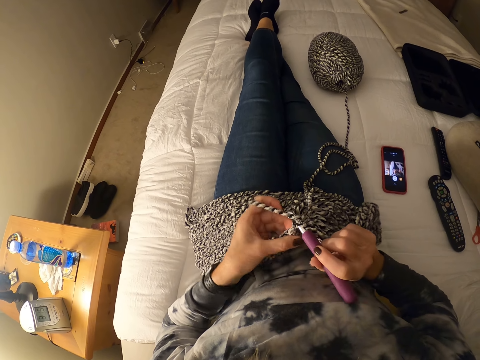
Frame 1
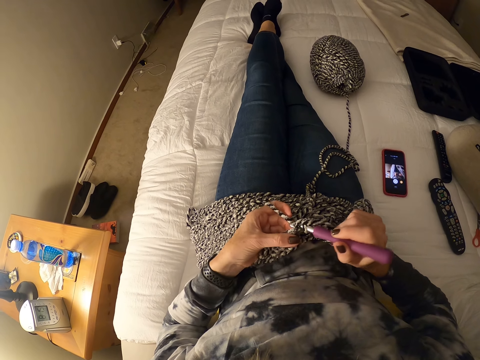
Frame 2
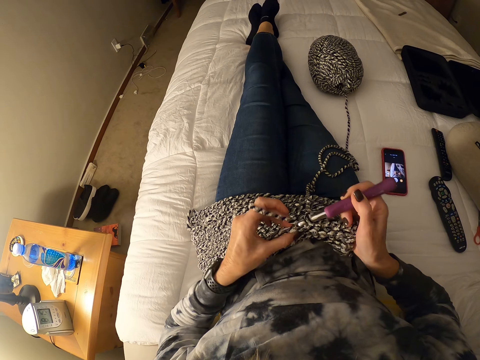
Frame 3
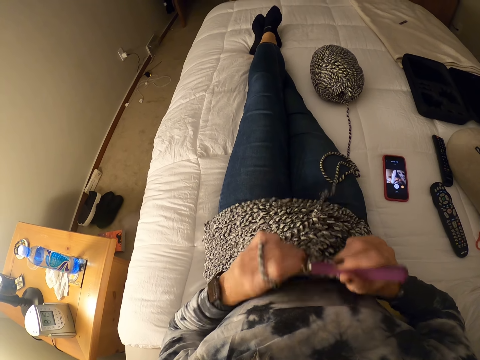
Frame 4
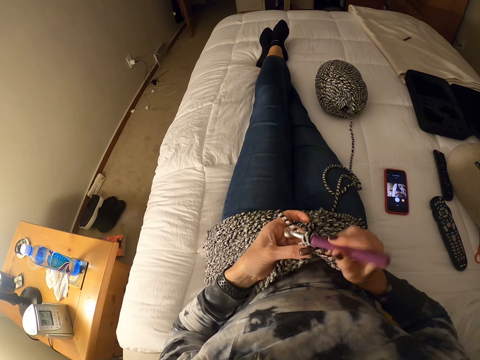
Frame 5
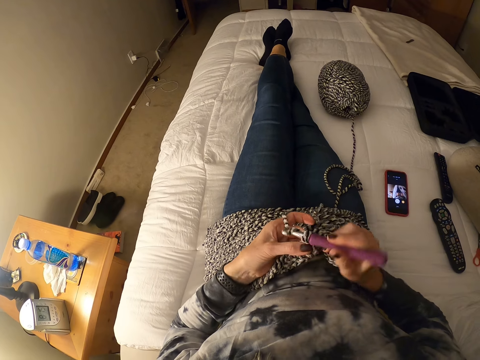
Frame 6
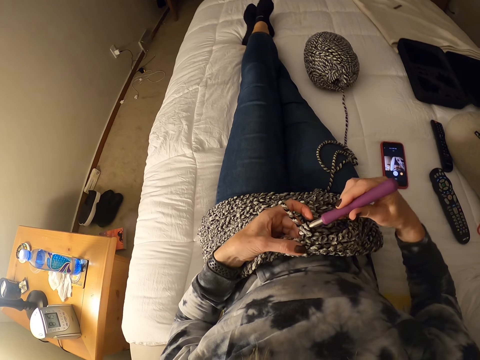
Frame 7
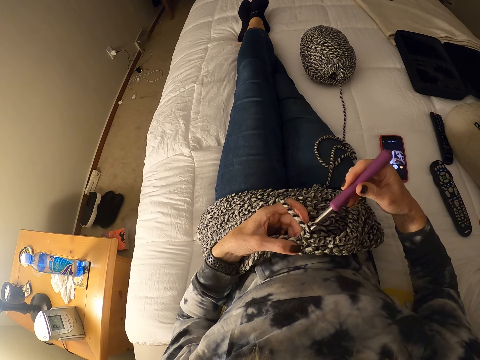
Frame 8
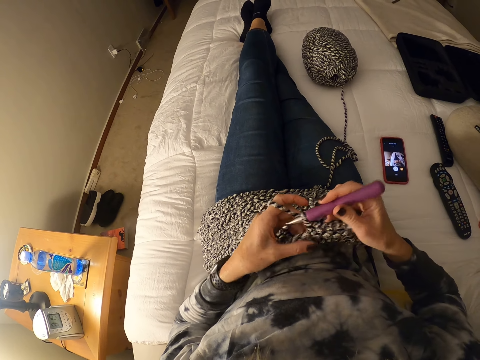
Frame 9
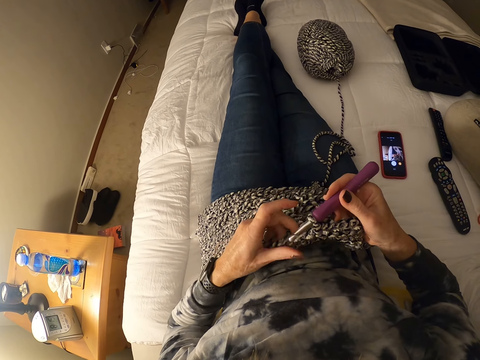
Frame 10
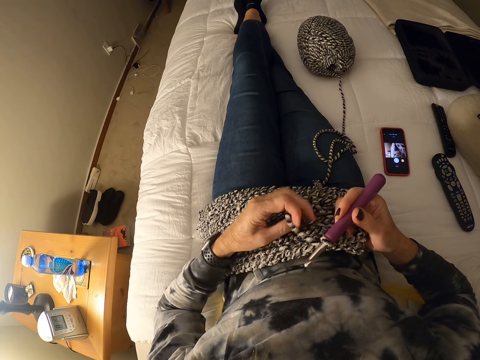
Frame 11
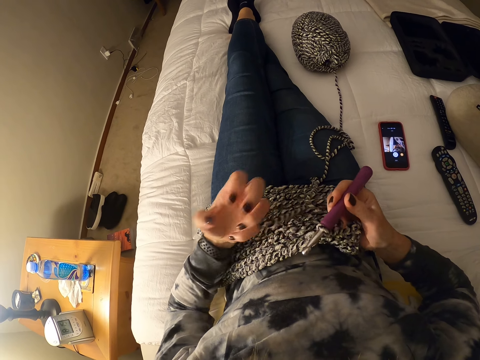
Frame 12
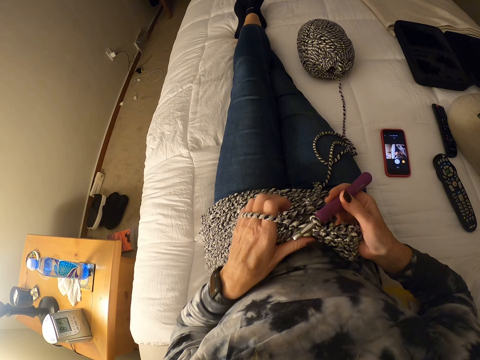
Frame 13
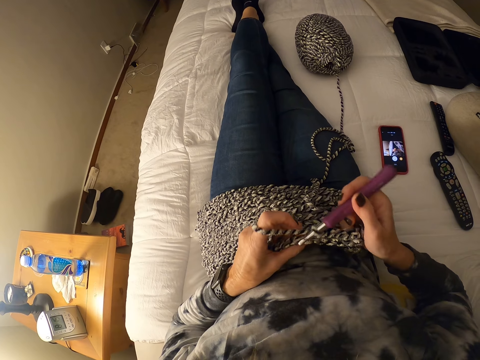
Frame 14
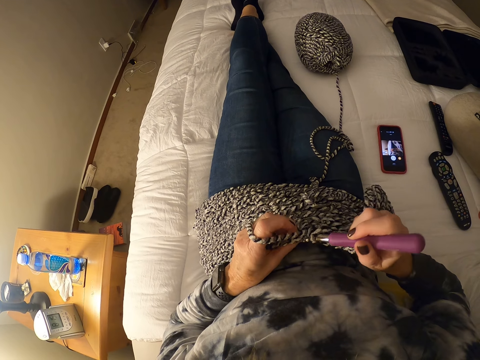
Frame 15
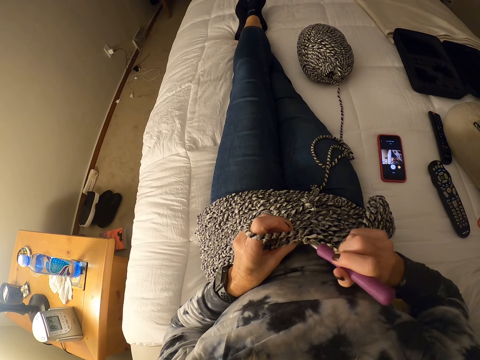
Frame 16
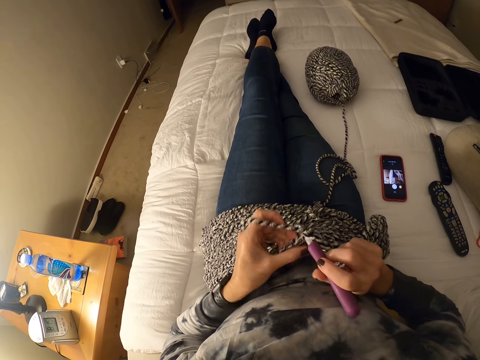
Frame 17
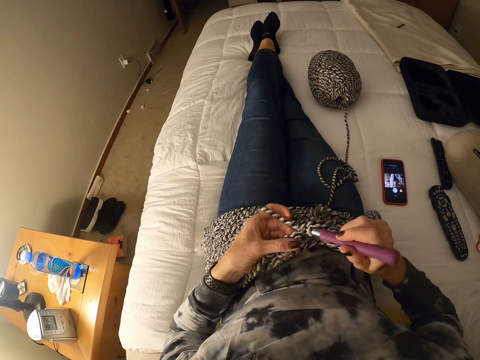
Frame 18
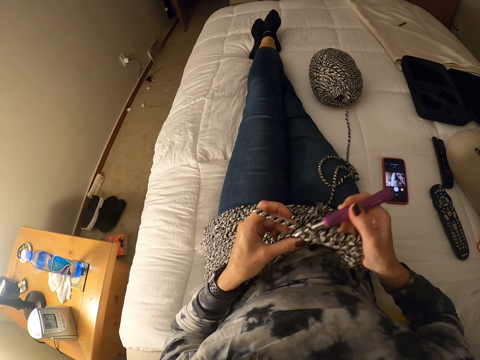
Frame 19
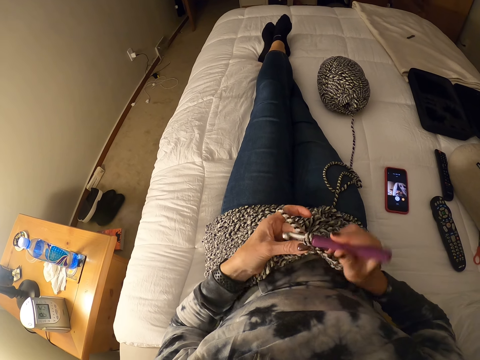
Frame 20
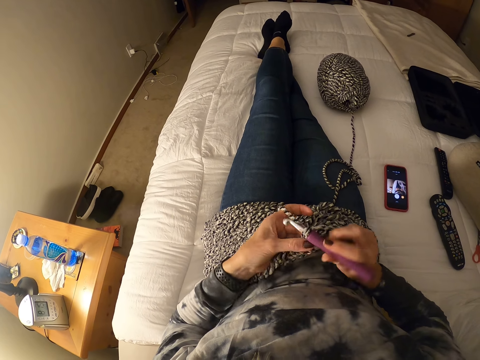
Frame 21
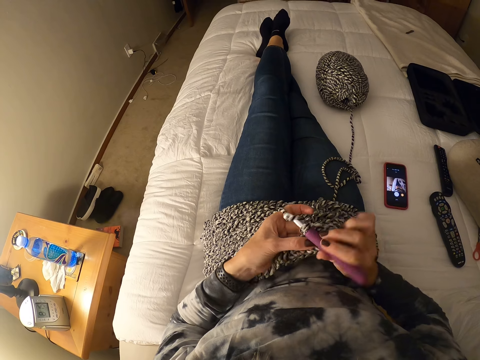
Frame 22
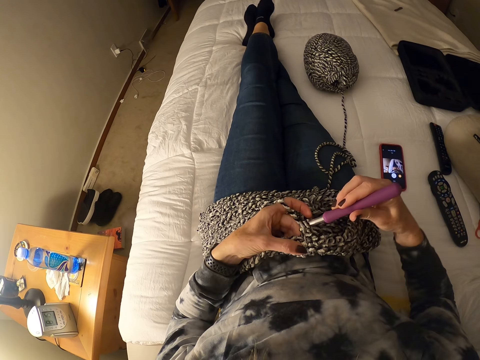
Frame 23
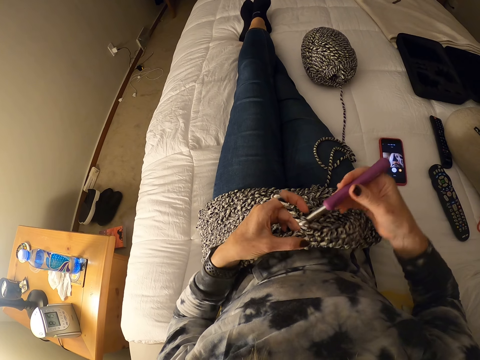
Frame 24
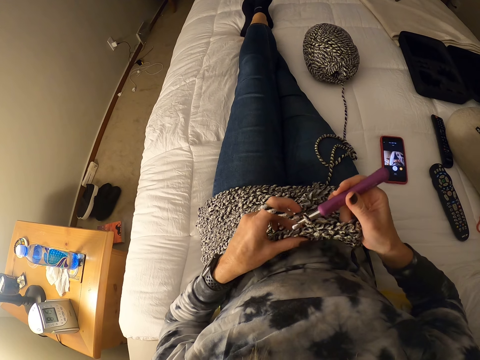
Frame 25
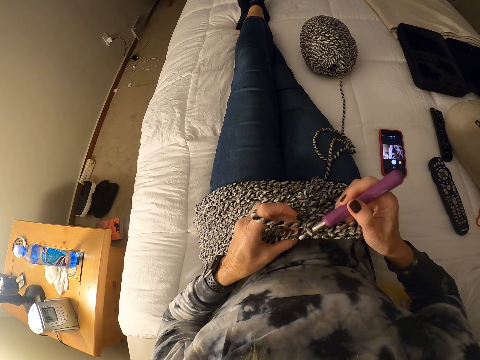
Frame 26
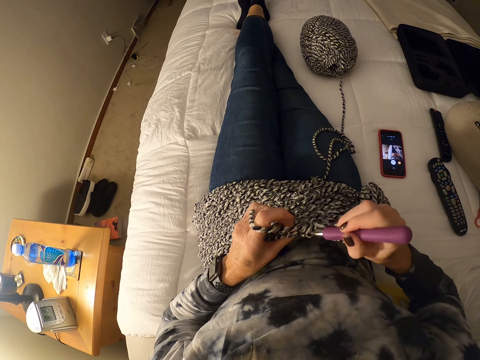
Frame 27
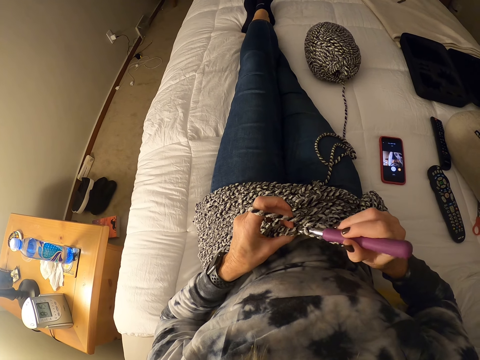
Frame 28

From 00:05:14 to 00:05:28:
The camera wearer sews a piece of yarn using crochet. They do it repeatedly. The yarn escapes by hand. The camera wearer sews a piece of yarn using crochet. They do it repeatedly.

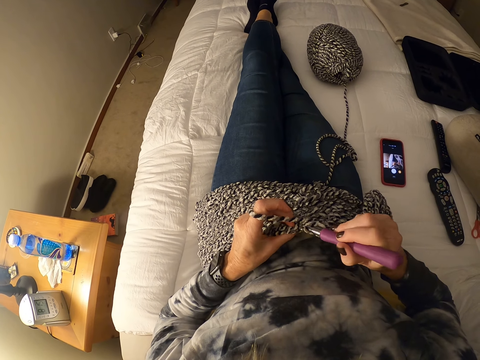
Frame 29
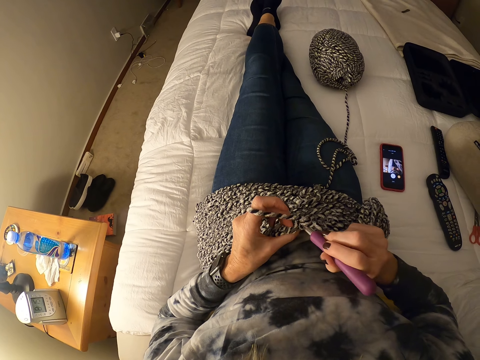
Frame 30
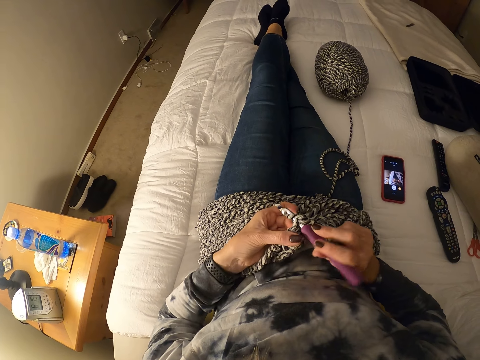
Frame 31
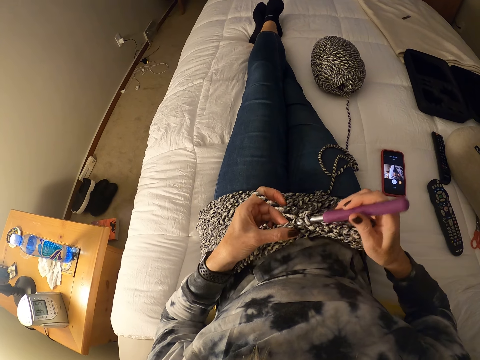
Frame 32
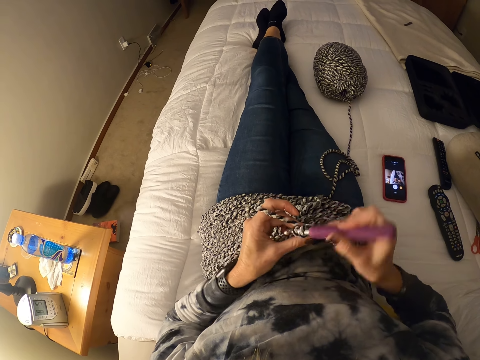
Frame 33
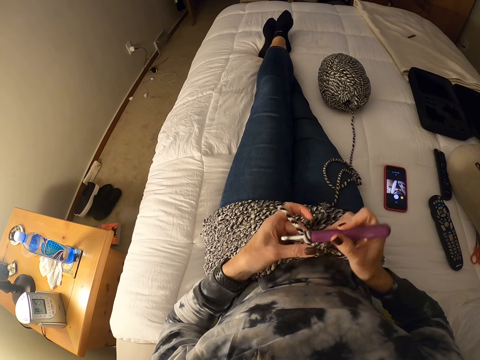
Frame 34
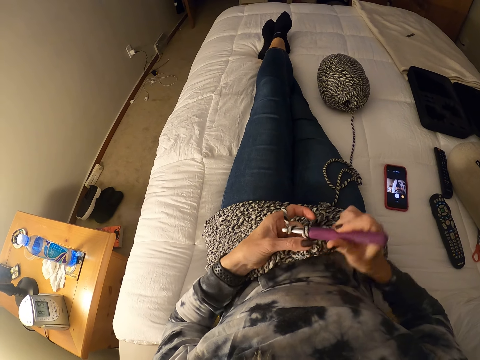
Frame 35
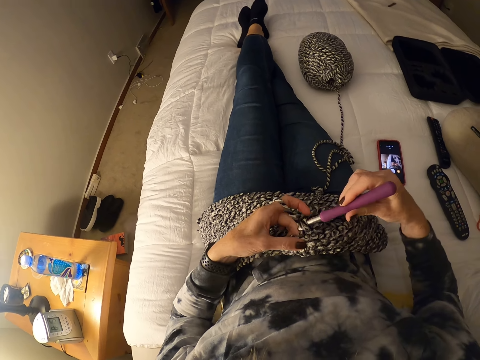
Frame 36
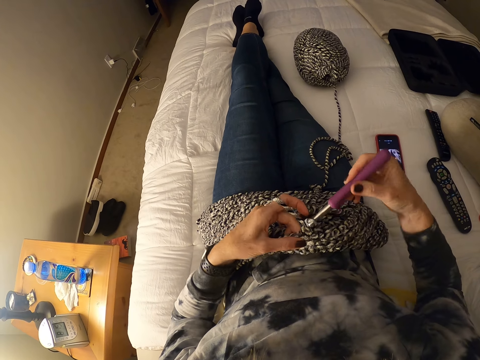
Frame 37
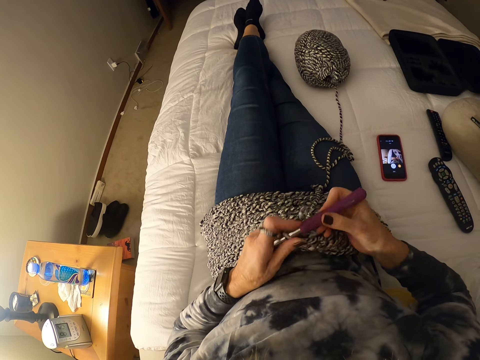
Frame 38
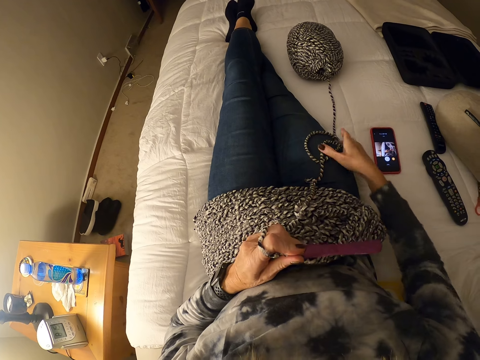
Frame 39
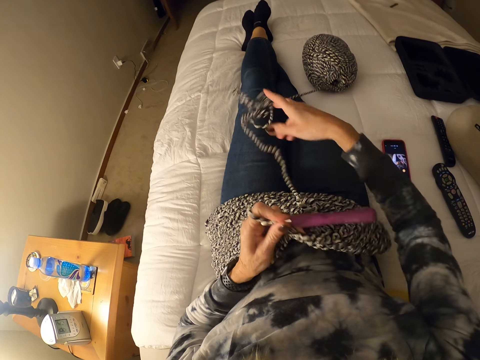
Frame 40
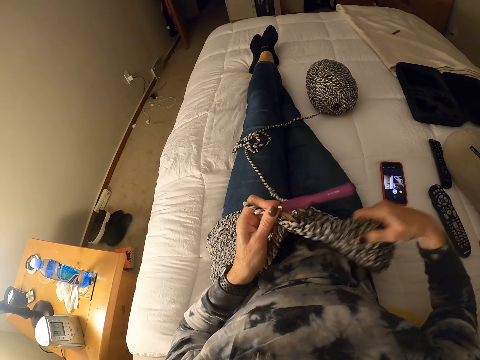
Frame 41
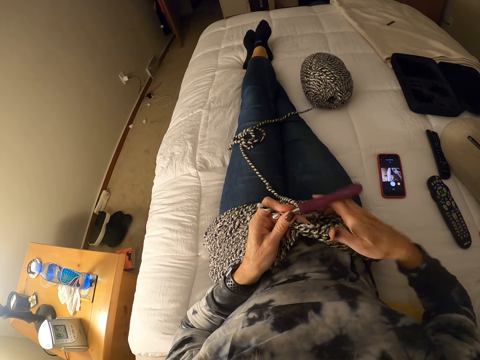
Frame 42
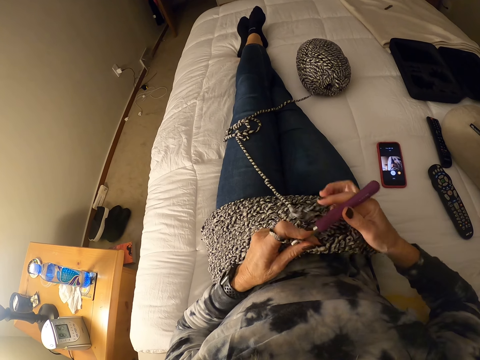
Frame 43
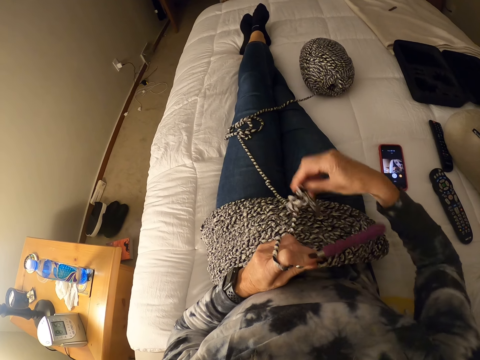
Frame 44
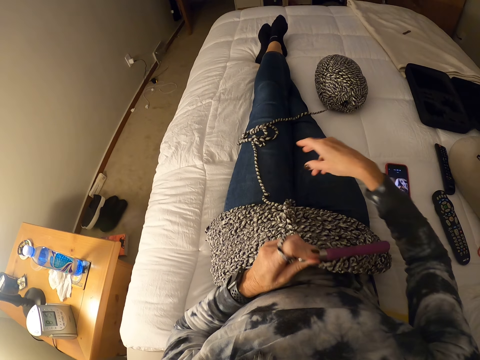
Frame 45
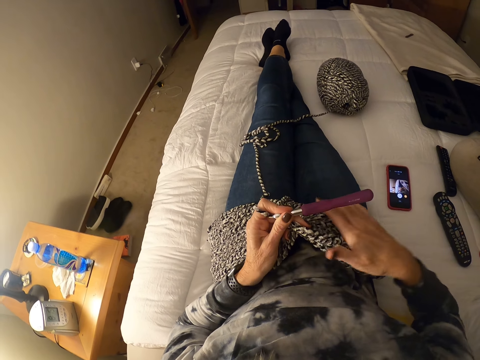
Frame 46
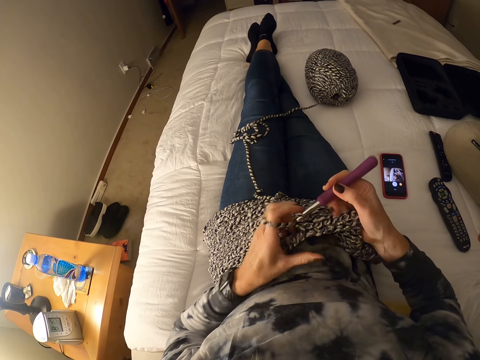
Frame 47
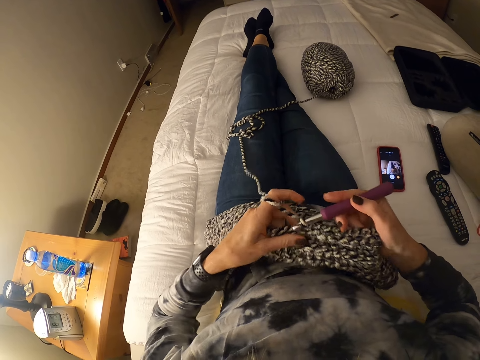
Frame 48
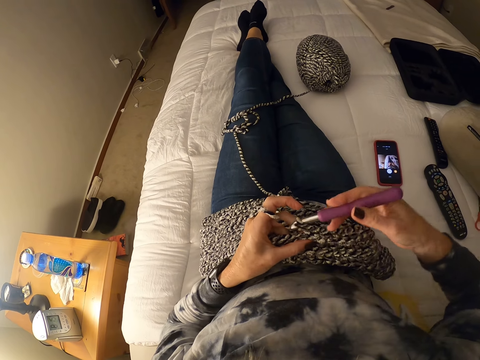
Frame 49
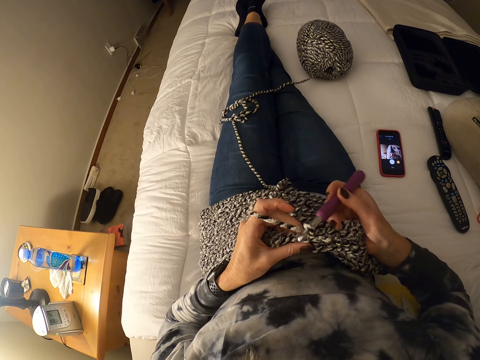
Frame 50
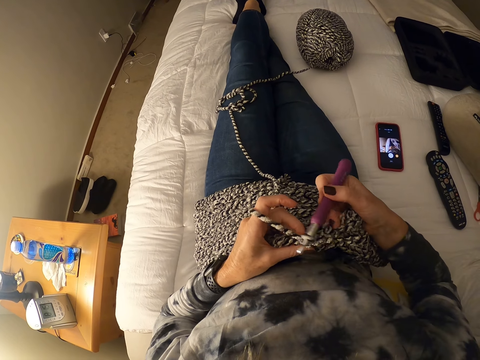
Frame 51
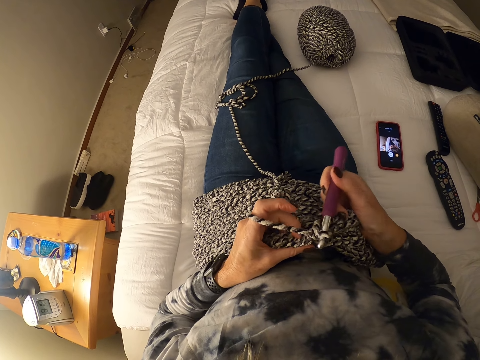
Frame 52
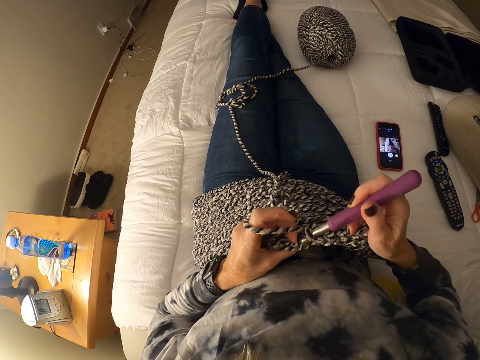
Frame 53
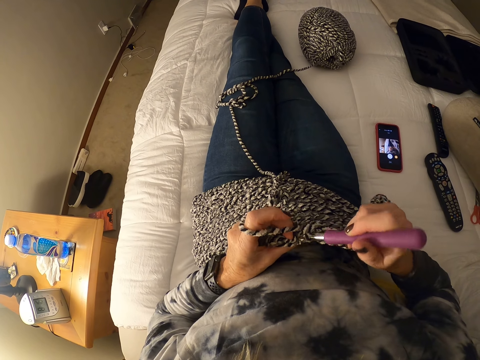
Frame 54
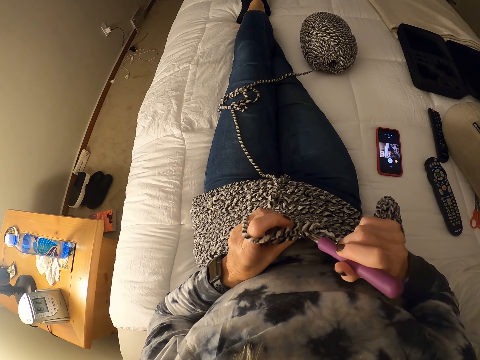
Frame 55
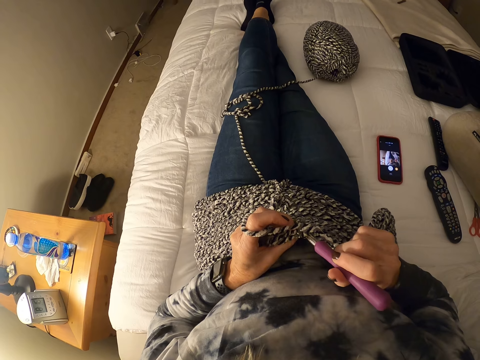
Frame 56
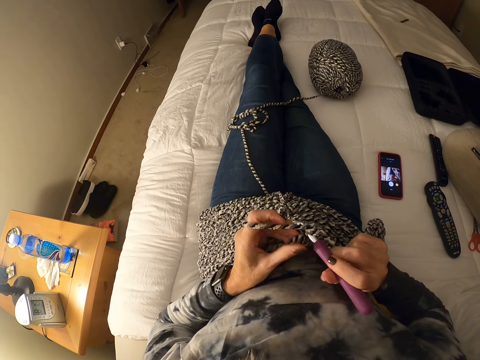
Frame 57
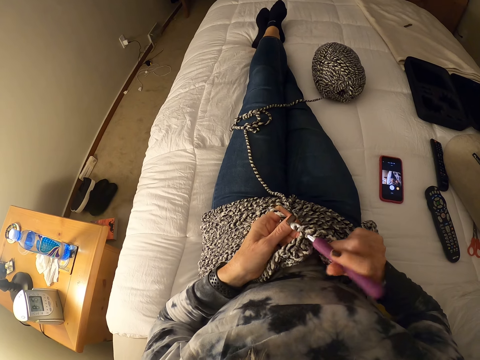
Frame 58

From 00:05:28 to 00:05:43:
The camera wearer sews a piece of yarn using crochet. They do it again. They pick up the yarn, pull the yarn cord aside and drop the yarn. They pull the yarn cord. They sew a piece of yarn using crochet.
